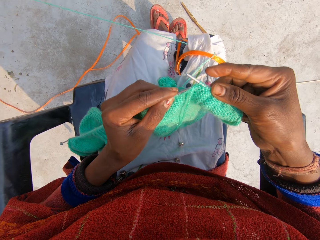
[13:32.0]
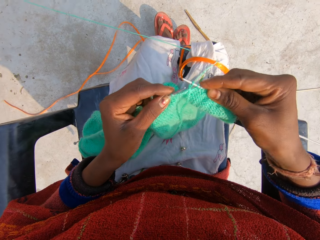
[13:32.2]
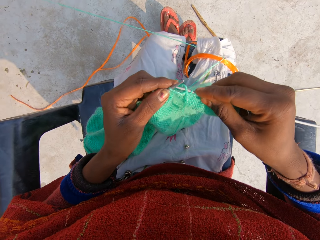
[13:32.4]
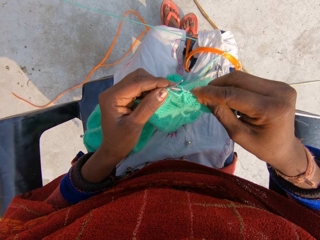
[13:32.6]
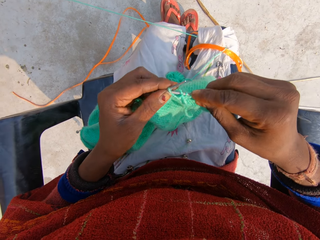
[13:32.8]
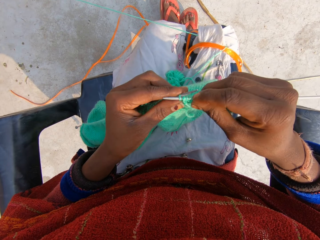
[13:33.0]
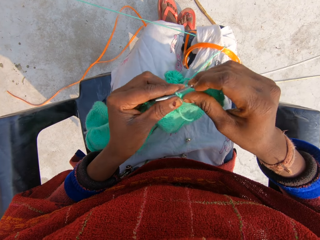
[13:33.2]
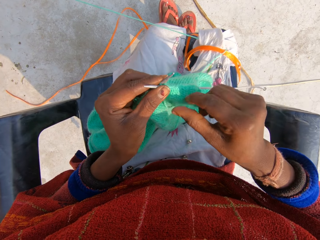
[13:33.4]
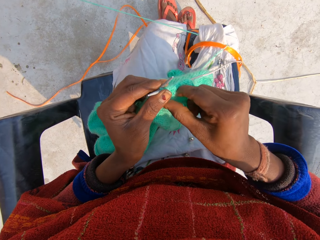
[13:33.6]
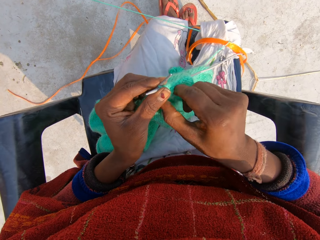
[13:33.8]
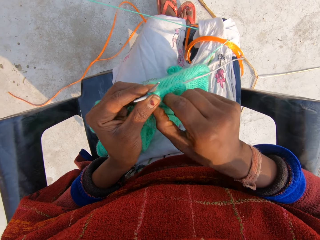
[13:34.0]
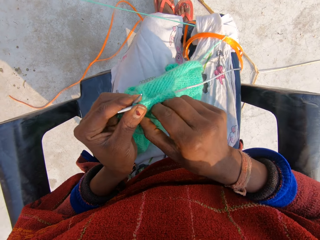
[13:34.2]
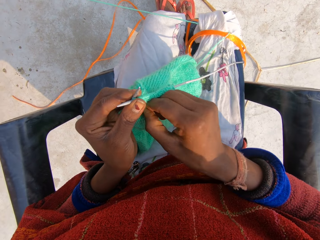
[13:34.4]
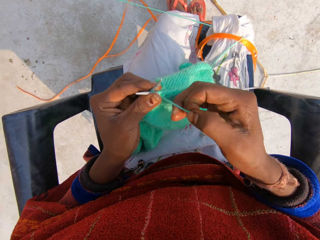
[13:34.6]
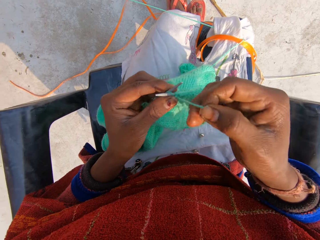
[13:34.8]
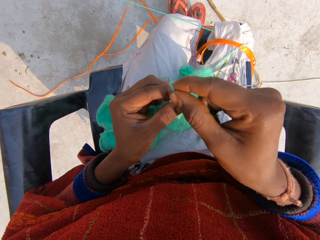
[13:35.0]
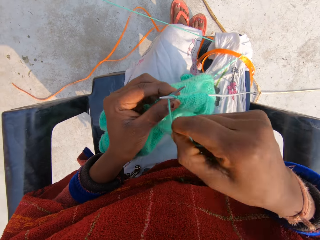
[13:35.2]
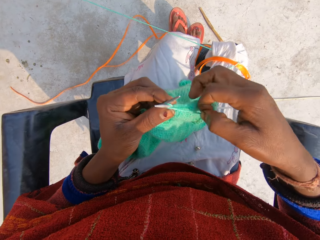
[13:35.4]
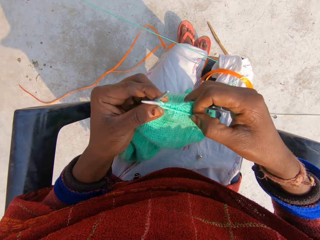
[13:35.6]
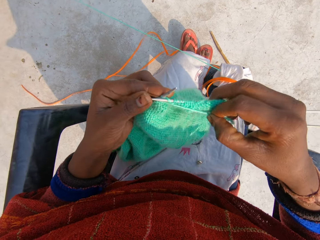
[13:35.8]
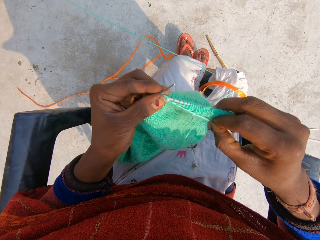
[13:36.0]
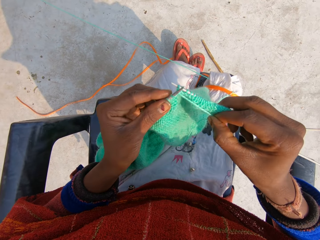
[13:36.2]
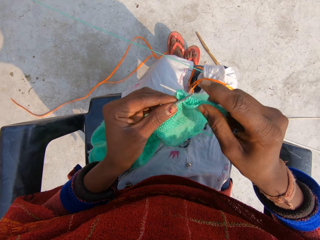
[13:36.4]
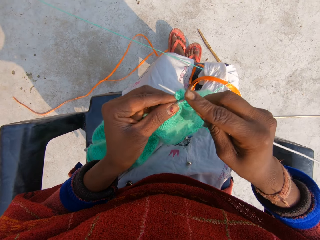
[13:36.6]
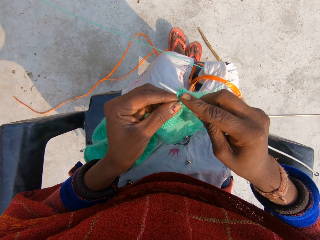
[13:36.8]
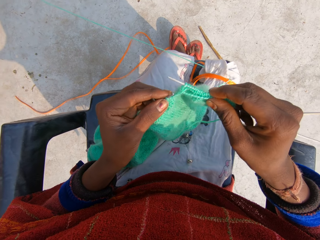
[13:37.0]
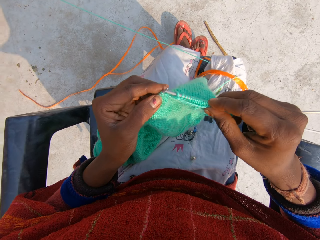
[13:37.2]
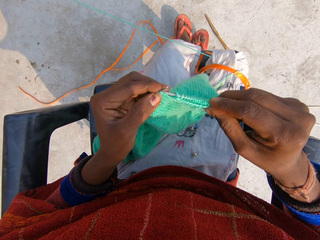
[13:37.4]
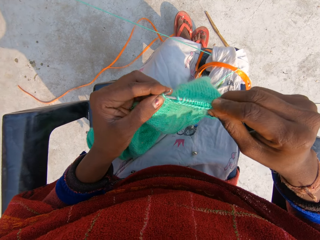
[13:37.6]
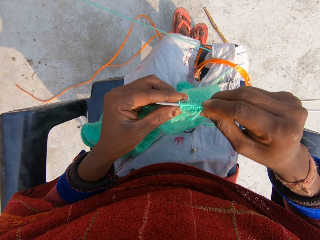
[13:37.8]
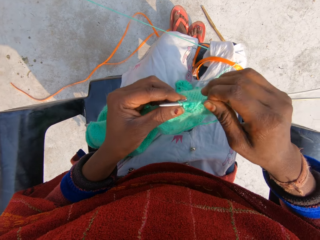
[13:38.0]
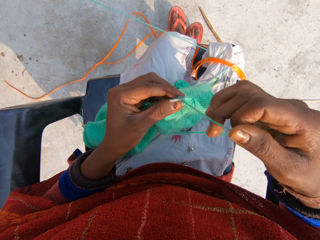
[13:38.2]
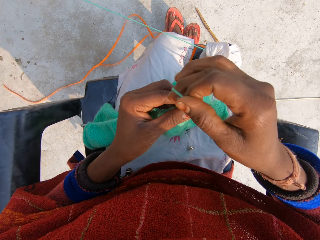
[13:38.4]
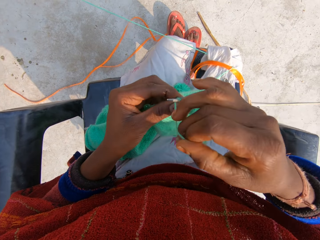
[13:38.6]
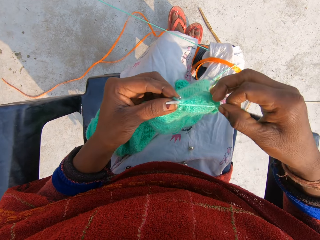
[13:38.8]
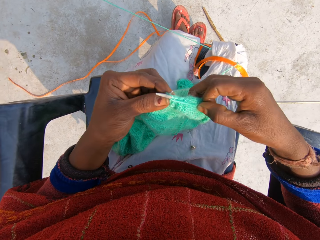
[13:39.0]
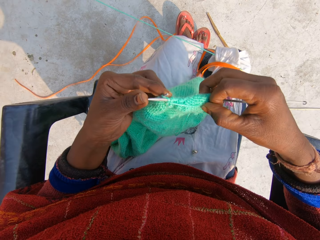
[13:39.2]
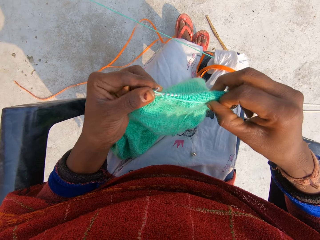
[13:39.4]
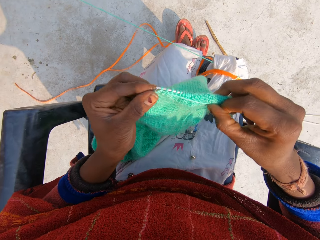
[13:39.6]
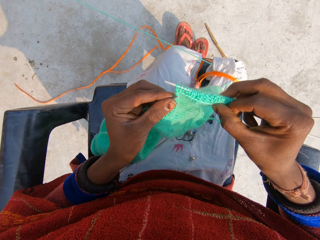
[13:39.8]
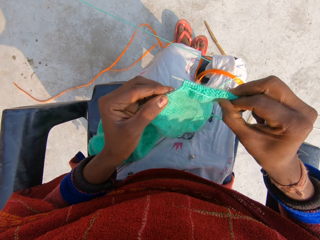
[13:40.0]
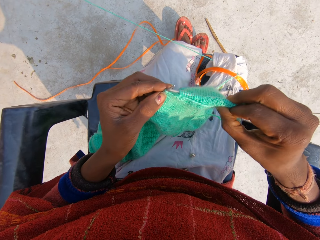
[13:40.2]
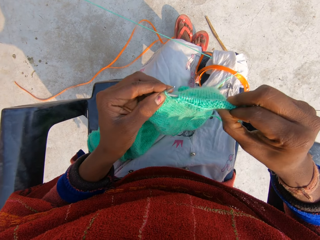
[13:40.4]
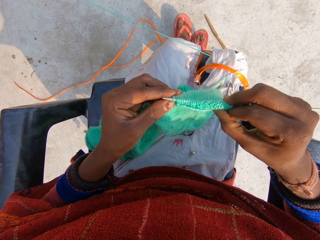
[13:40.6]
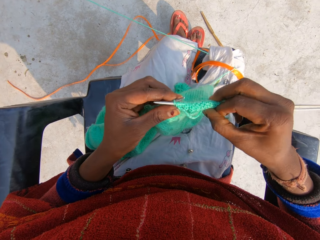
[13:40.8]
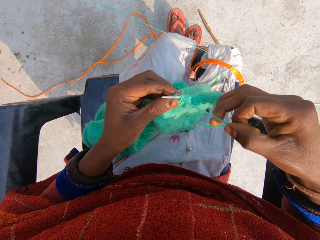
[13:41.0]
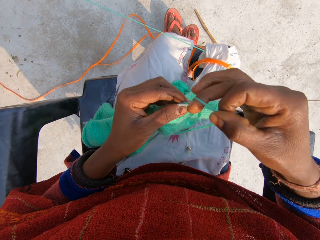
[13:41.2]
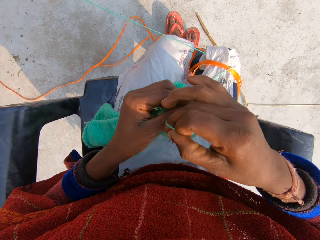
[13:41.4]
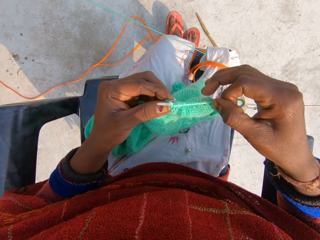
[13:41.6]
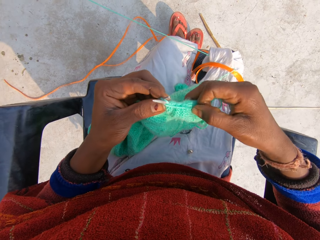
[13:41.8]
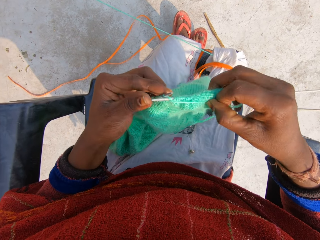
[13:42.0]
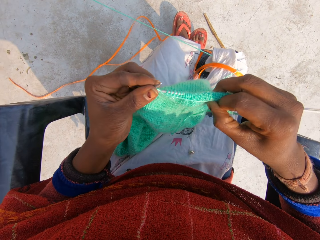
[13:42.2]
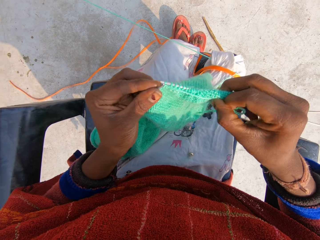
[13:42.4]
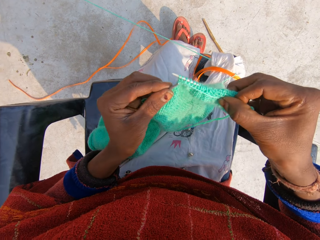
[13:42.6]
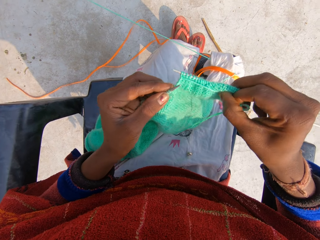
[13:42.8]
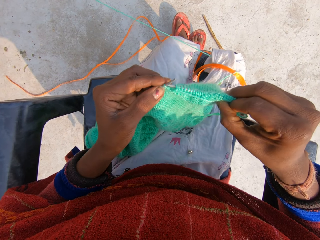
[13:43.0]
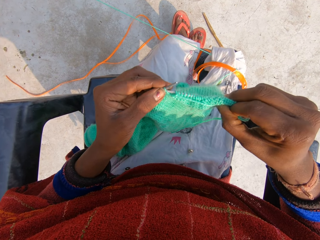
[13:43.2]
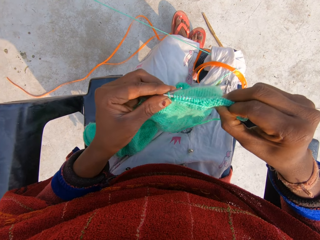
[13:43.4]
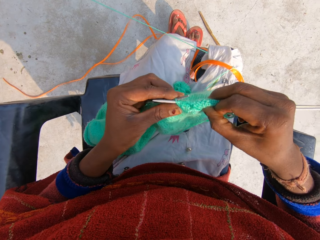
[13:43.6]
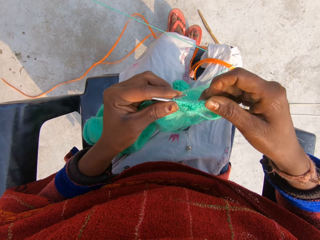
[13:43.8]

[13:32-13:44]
The camera wearer knits the shawl with the yarn and the knitting pins or crochet hooks with both hands.

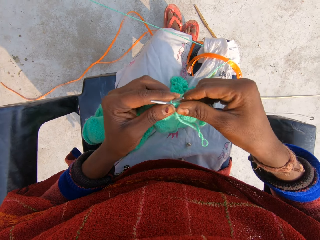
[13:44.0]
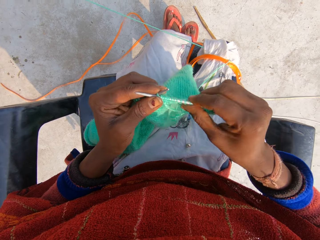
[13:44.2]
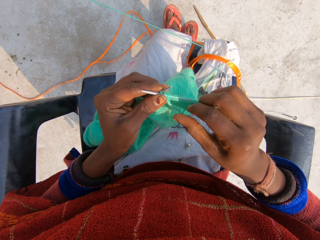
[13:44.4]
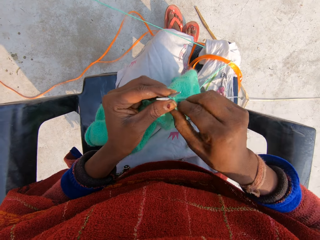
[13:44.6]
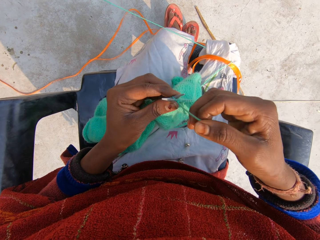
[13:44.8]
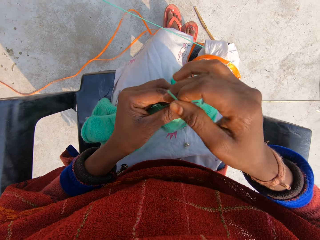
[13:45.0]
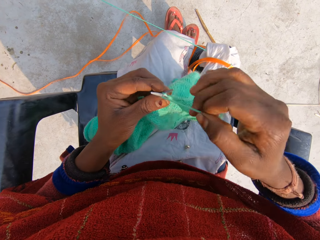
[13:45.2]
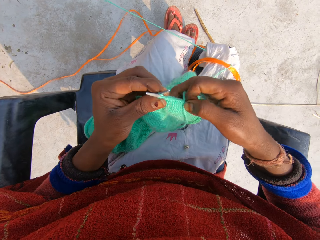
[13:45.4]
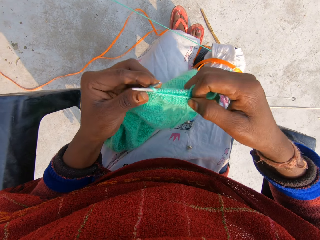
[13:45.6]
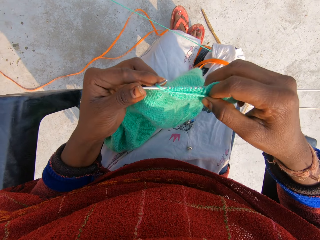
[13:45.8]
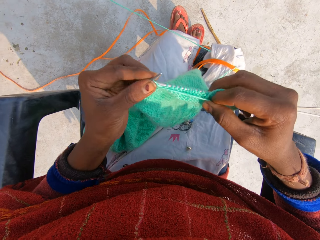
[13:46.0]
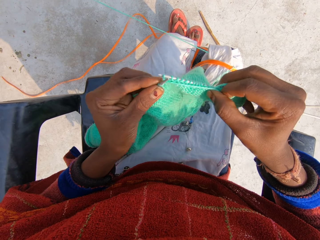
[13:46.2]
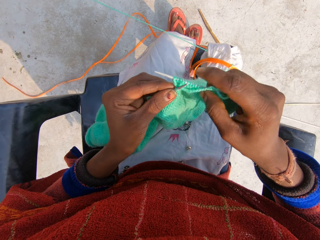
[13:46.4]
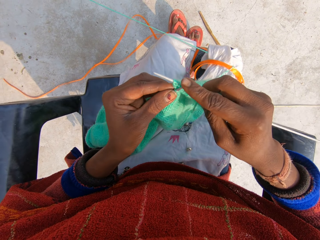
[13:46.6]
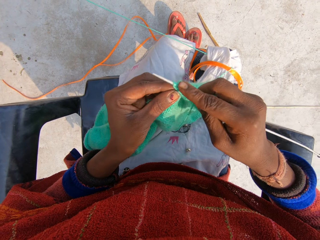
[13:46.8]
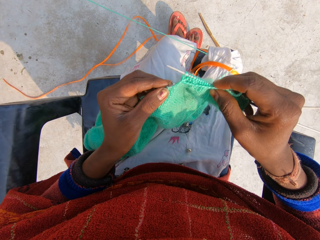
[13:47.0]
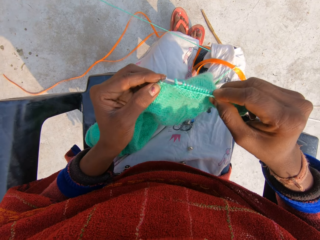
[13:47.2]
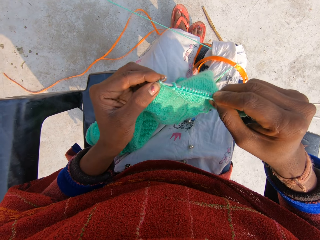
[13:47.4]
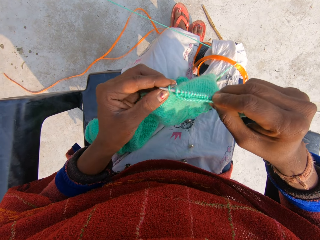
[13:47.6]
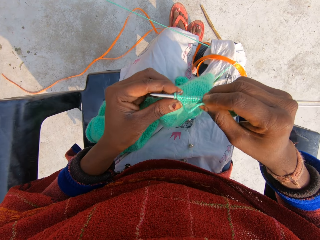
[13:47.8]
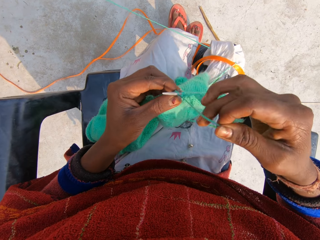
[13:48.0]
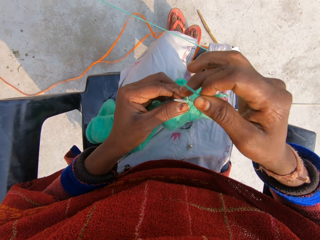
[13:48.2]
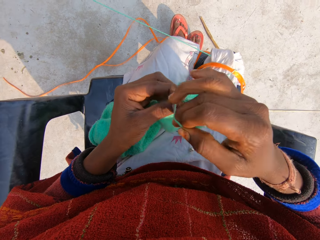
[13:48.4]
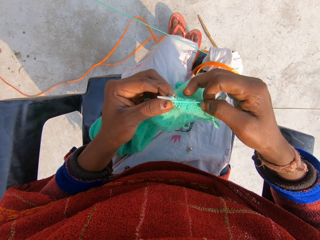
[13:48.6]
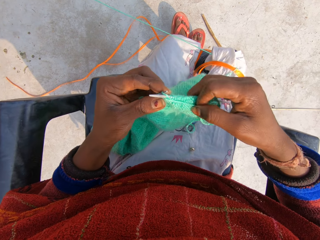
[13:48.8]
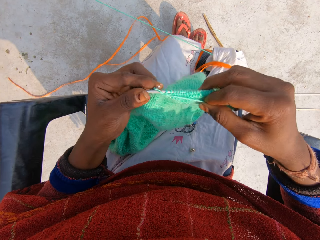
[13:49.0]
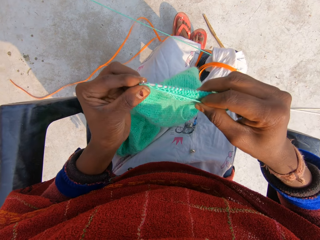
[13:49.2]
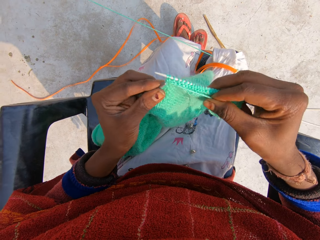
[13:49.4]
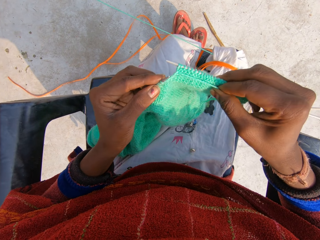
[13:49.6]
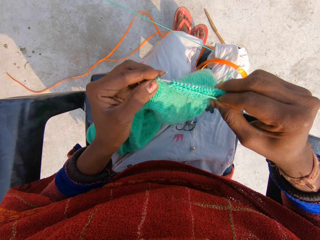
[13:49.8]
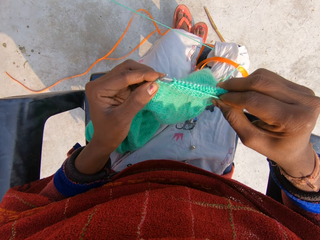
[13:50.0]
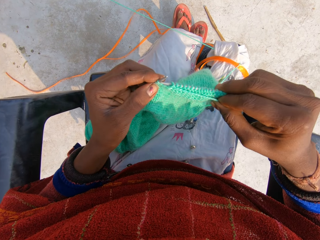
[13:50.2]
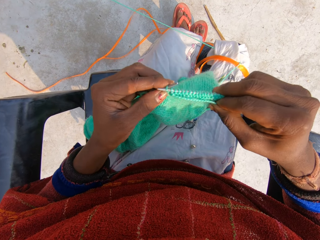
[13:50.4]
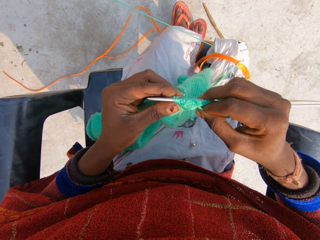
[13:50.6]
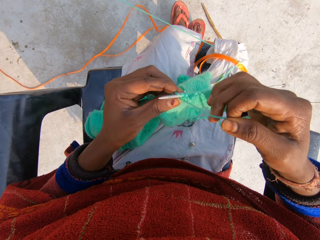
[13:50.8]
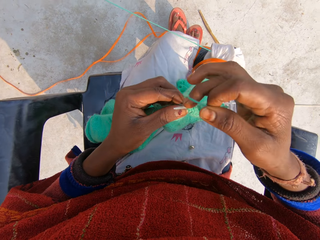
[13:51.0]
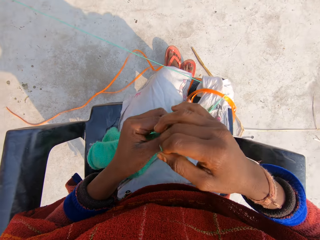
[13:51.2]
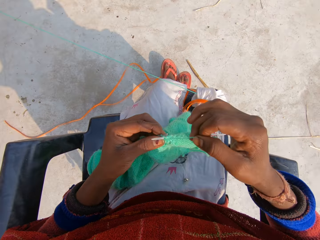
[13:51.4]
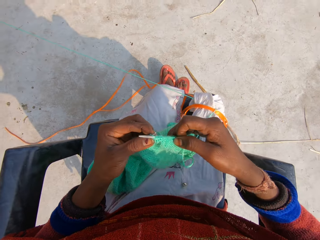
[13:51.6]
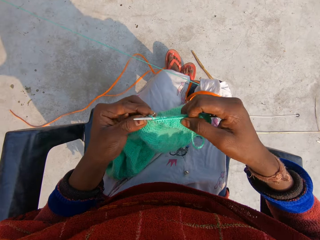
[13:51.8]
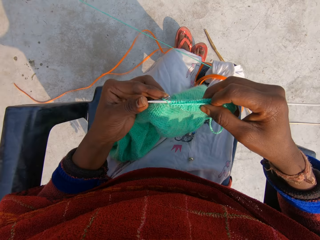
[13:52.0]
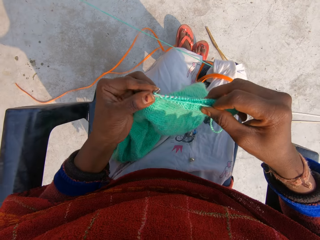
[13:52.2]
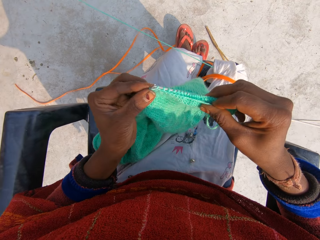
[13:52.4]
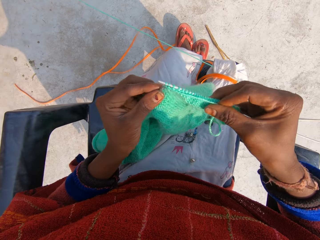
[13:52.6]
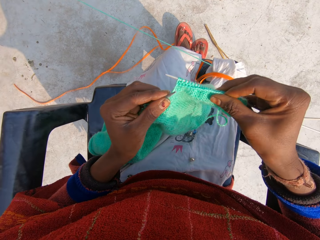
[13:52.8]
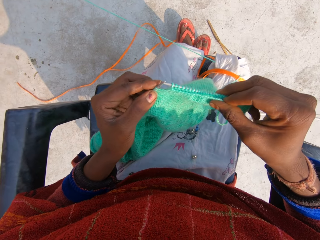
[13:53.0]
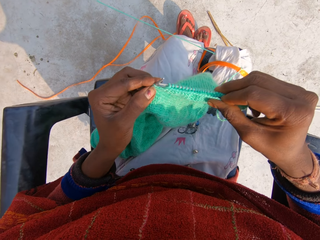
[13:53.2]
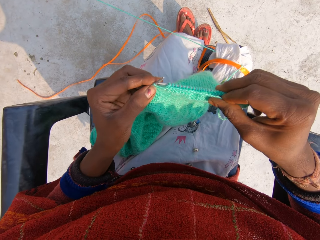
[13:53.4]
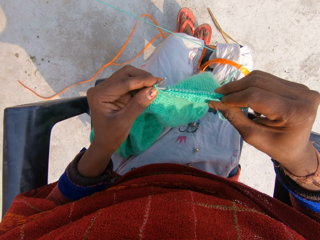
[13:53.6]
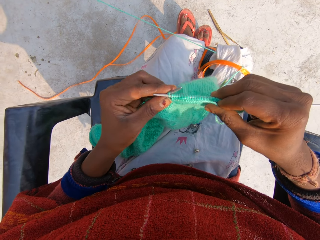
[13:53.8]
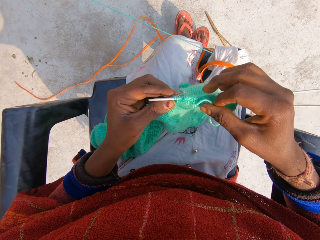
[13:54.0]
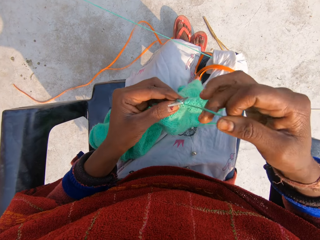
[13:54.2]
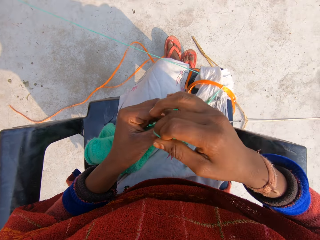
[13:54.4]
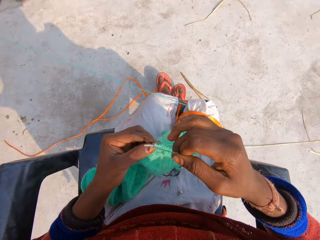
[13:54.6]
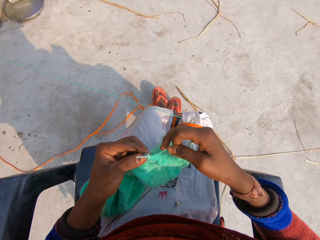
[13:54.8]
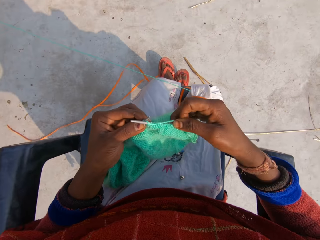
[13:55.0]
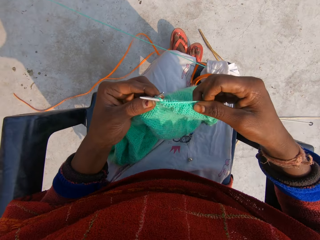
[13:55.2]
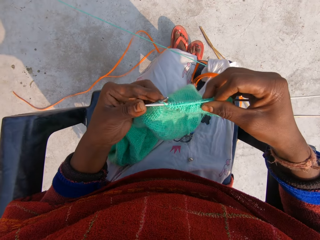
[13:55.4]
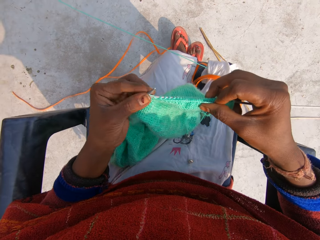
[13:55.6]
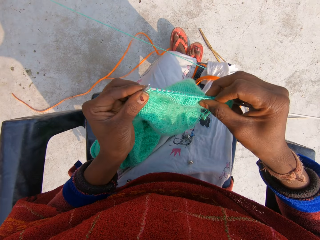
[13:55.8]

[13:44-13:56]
The camera wearer knits the garment with her hands. She rolls the knitting thread on the knitting needle. She knits the garment with her hands. She rolls the knitting thread on the knitting needle. She knits the garment with her hands. She rolls the knitting thread on the knitting needle.
